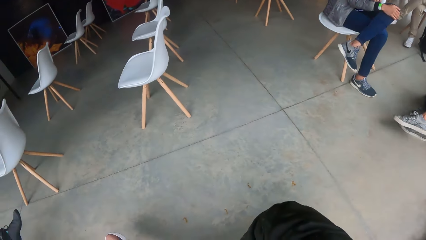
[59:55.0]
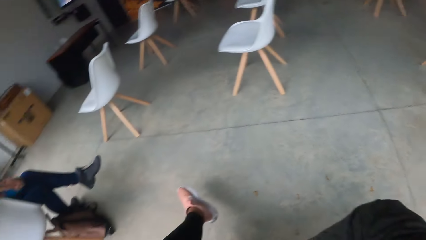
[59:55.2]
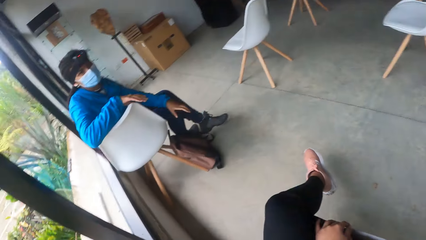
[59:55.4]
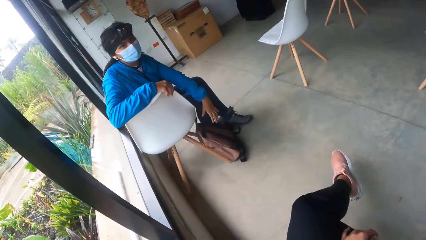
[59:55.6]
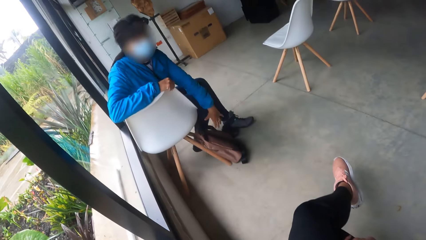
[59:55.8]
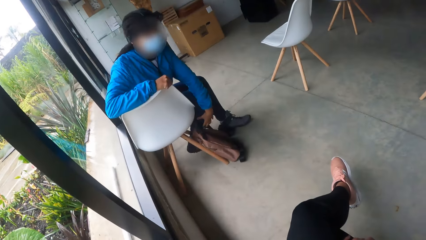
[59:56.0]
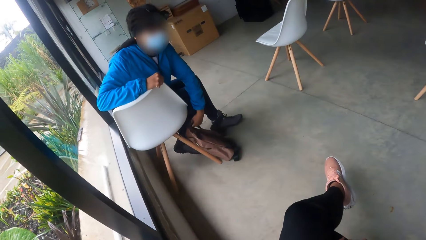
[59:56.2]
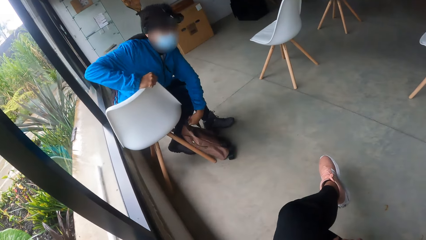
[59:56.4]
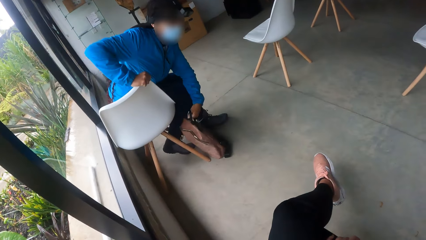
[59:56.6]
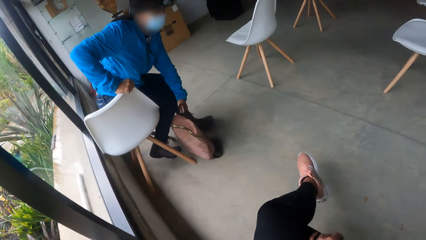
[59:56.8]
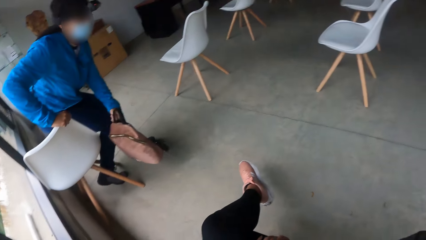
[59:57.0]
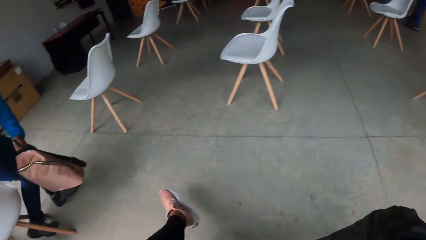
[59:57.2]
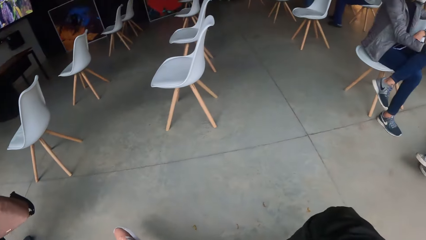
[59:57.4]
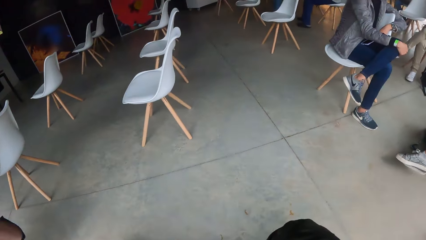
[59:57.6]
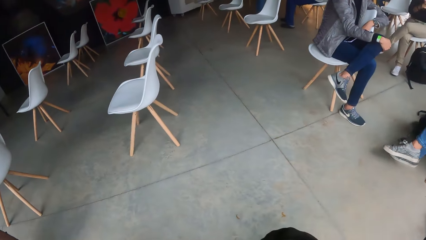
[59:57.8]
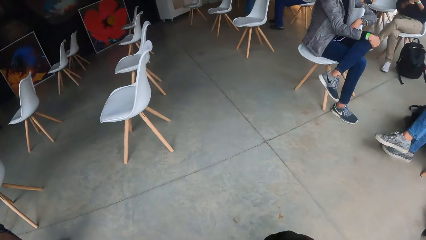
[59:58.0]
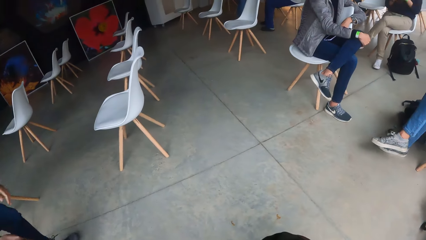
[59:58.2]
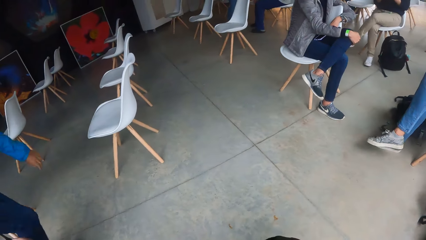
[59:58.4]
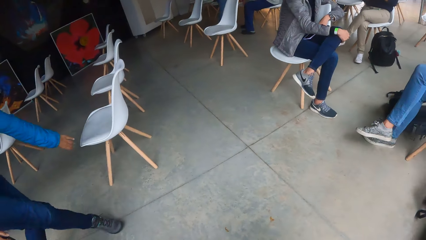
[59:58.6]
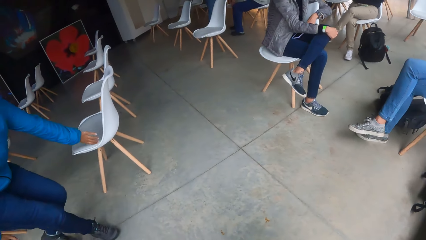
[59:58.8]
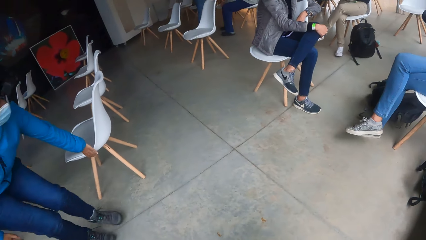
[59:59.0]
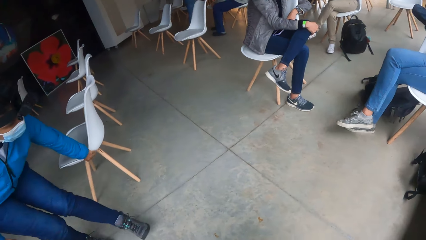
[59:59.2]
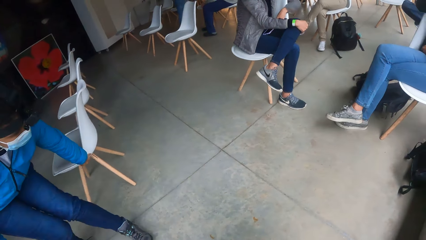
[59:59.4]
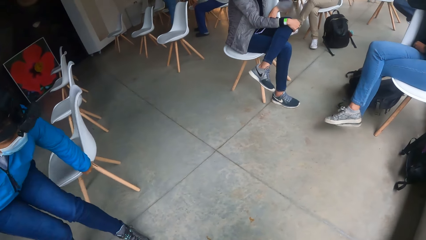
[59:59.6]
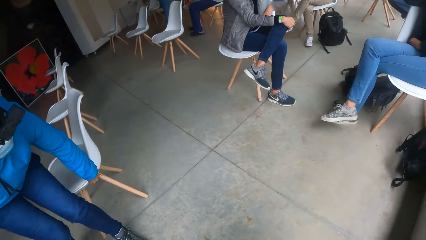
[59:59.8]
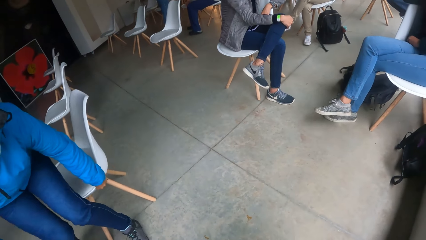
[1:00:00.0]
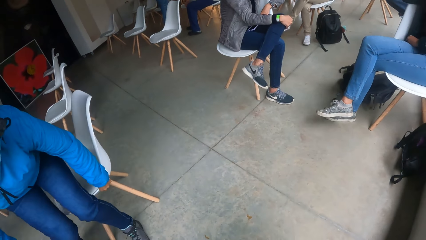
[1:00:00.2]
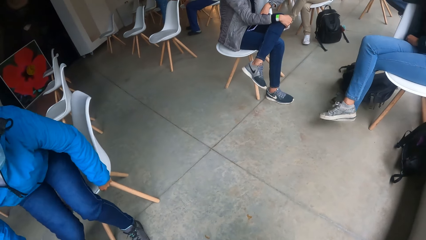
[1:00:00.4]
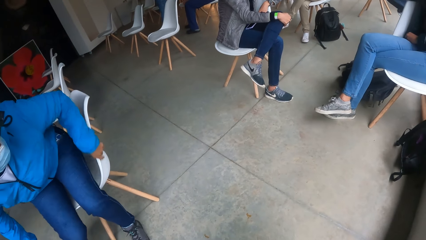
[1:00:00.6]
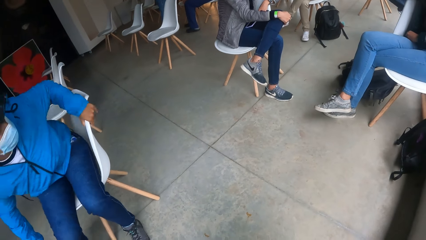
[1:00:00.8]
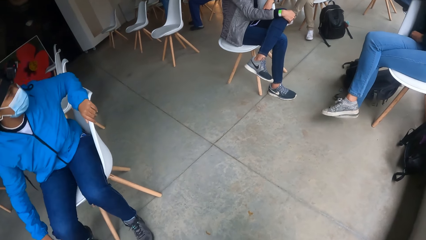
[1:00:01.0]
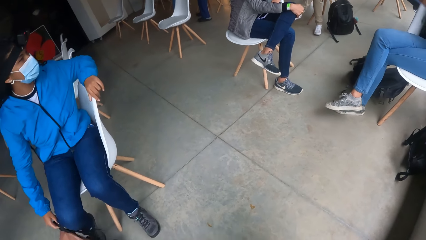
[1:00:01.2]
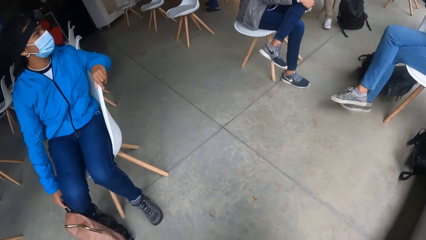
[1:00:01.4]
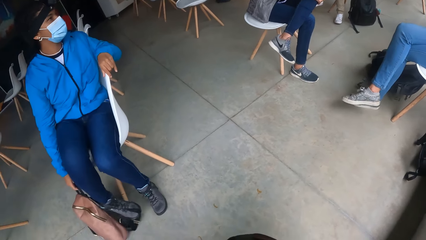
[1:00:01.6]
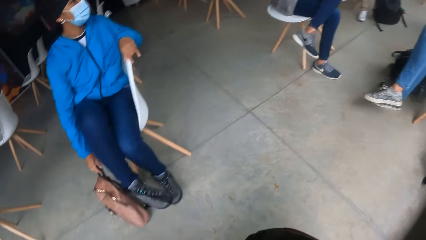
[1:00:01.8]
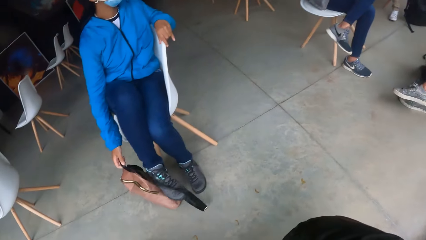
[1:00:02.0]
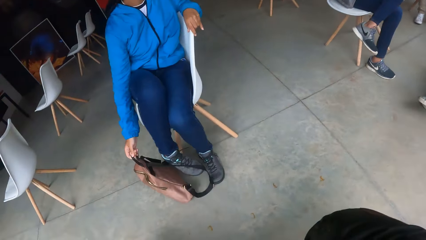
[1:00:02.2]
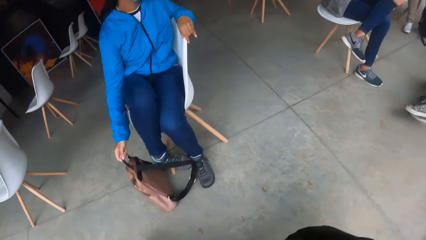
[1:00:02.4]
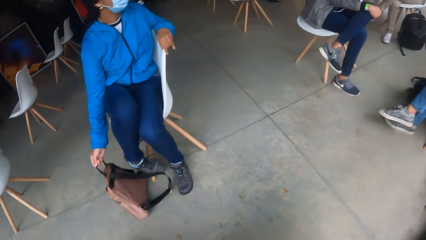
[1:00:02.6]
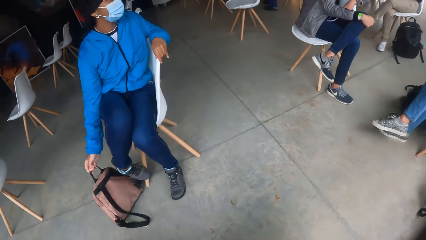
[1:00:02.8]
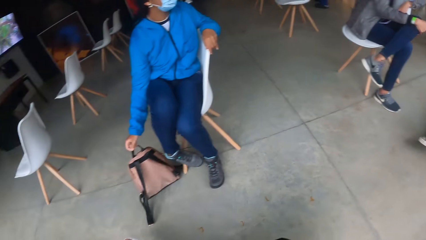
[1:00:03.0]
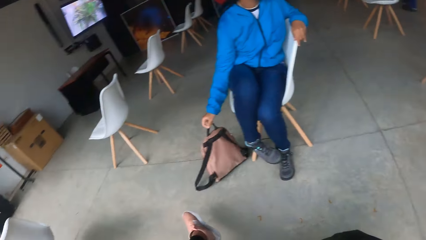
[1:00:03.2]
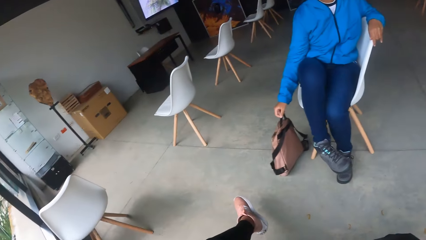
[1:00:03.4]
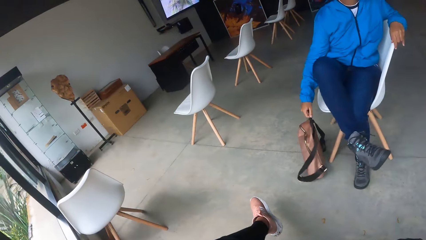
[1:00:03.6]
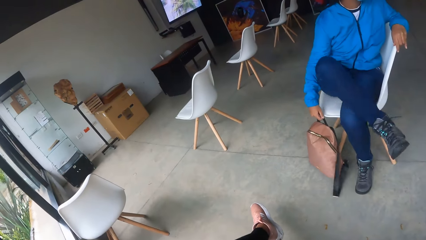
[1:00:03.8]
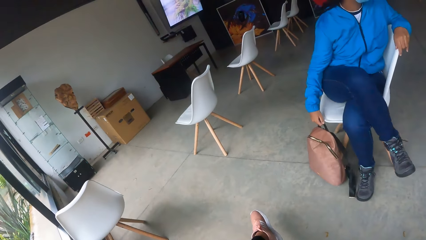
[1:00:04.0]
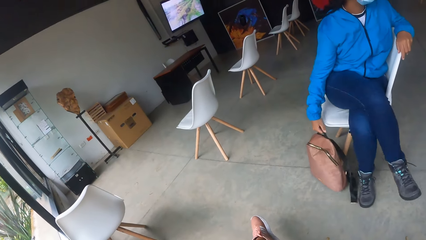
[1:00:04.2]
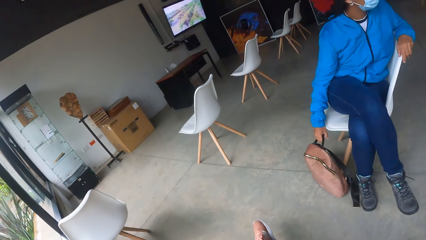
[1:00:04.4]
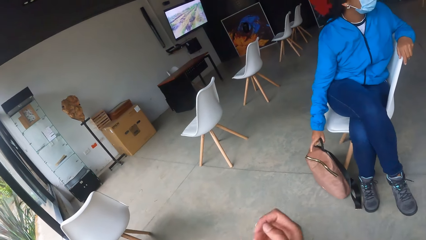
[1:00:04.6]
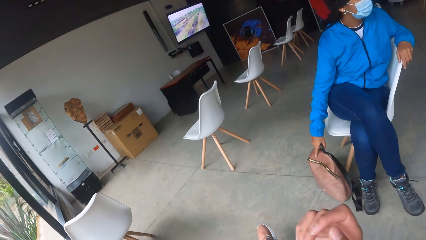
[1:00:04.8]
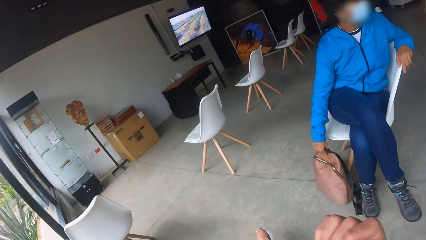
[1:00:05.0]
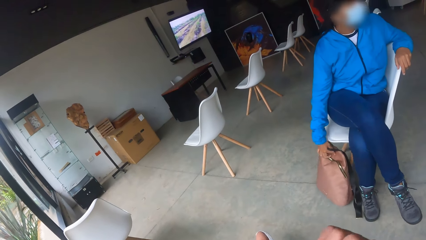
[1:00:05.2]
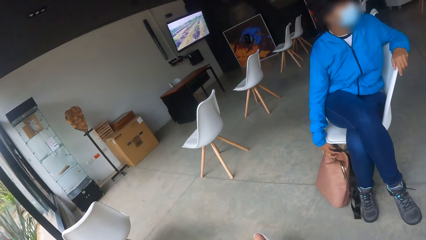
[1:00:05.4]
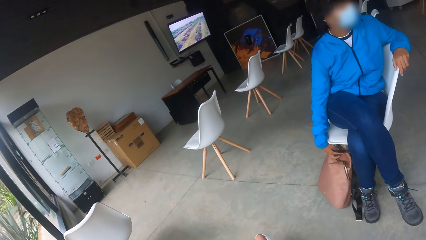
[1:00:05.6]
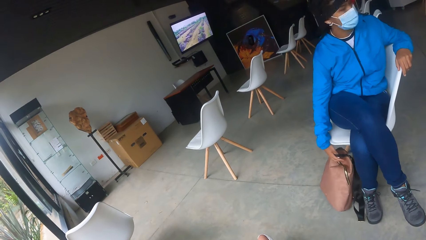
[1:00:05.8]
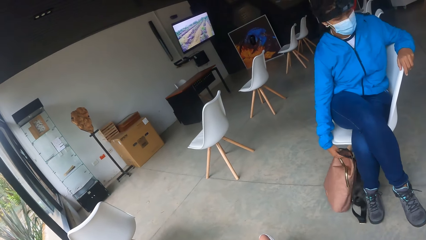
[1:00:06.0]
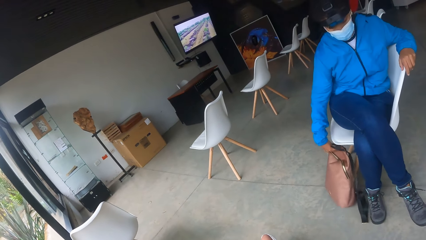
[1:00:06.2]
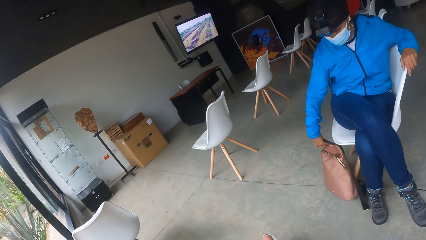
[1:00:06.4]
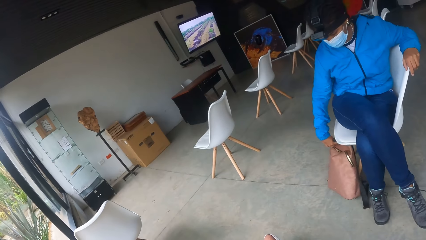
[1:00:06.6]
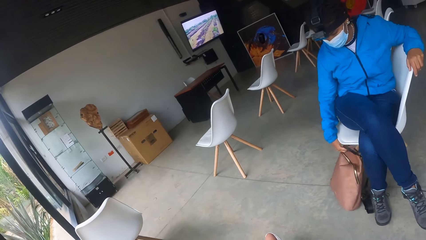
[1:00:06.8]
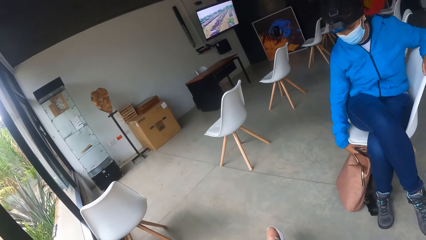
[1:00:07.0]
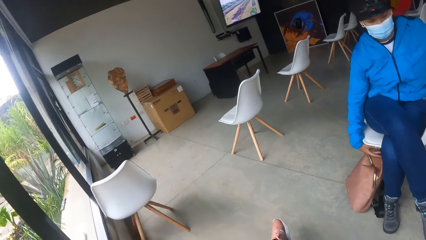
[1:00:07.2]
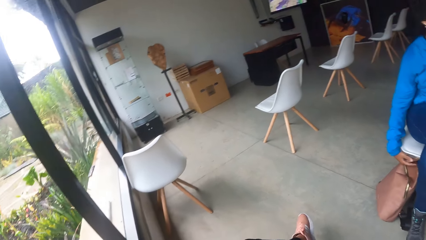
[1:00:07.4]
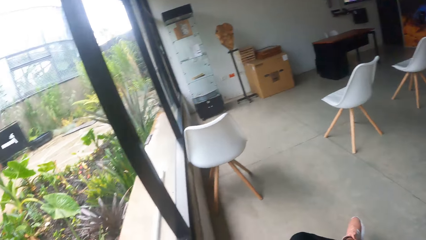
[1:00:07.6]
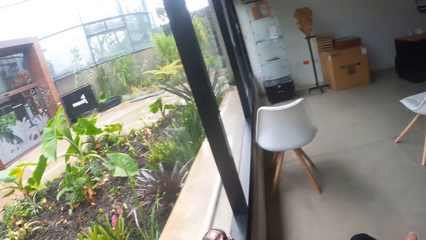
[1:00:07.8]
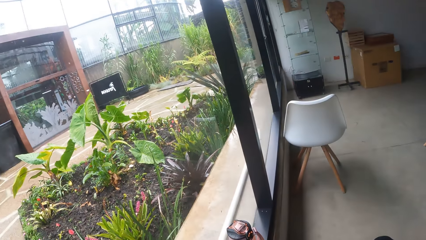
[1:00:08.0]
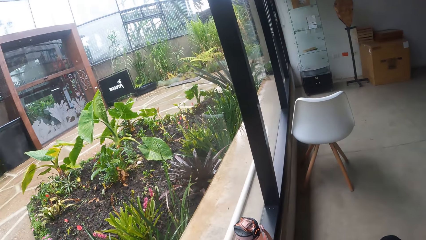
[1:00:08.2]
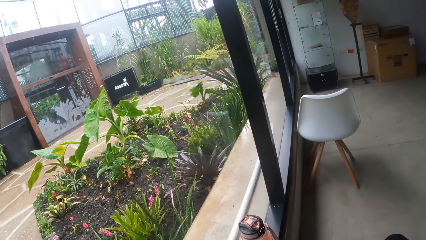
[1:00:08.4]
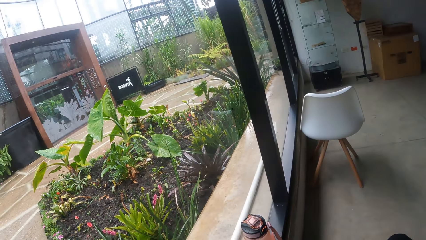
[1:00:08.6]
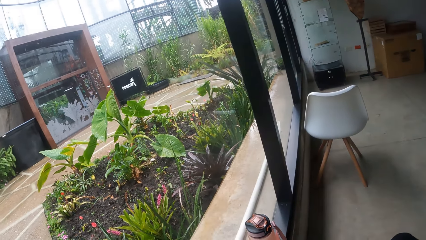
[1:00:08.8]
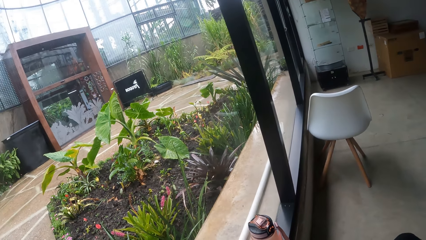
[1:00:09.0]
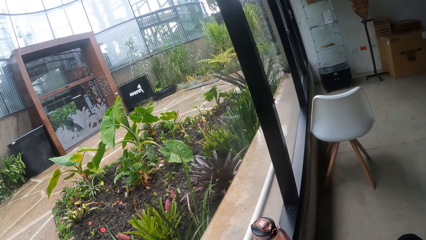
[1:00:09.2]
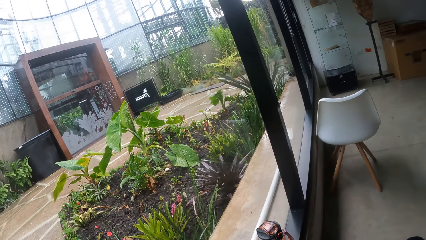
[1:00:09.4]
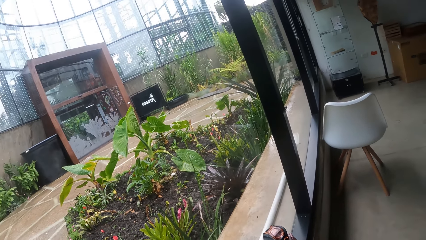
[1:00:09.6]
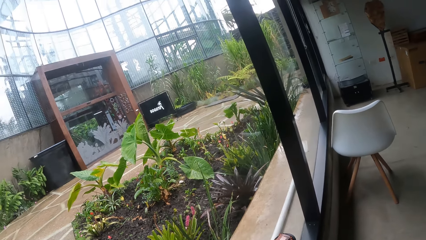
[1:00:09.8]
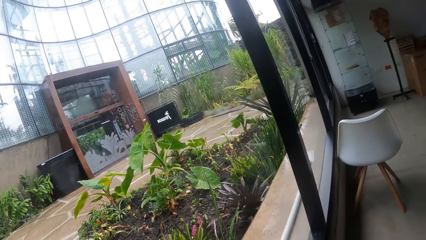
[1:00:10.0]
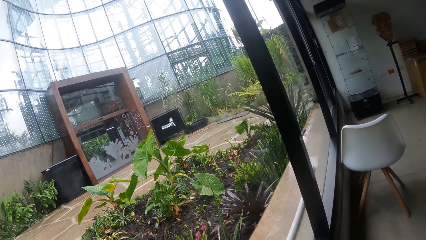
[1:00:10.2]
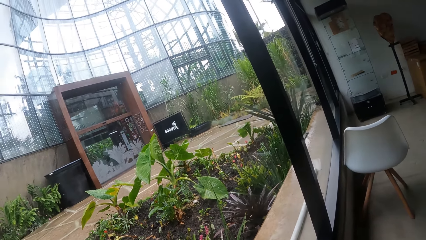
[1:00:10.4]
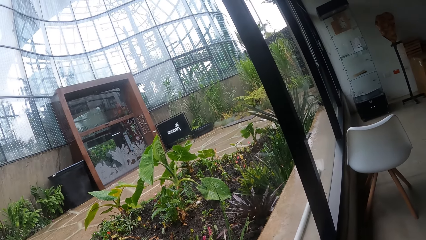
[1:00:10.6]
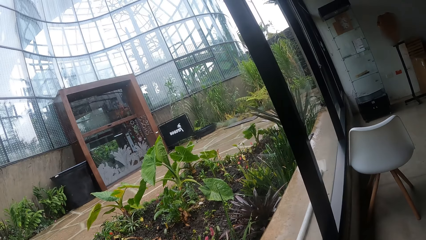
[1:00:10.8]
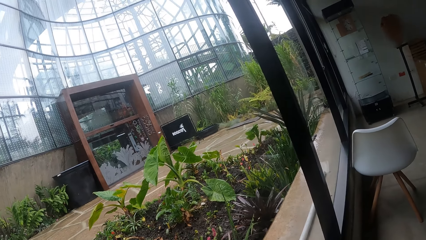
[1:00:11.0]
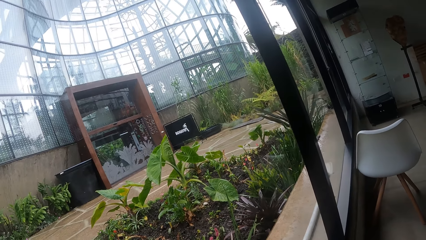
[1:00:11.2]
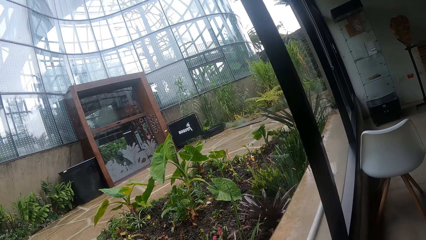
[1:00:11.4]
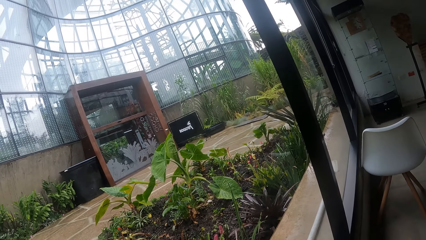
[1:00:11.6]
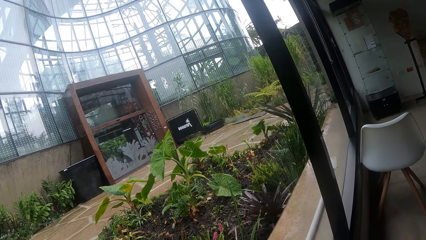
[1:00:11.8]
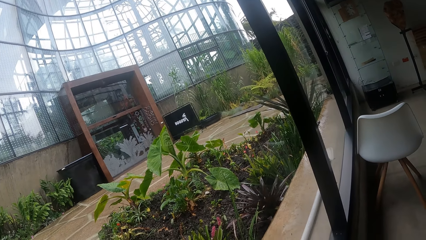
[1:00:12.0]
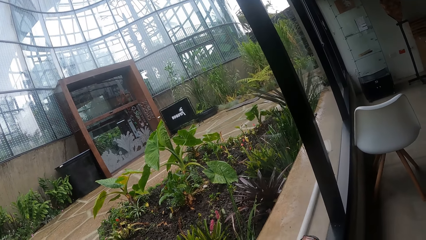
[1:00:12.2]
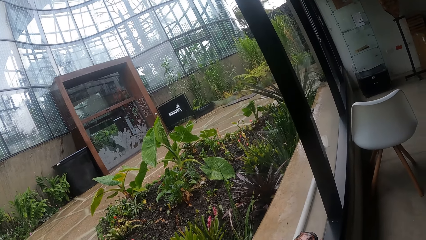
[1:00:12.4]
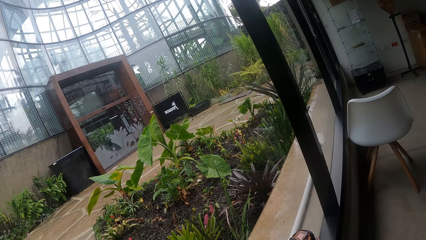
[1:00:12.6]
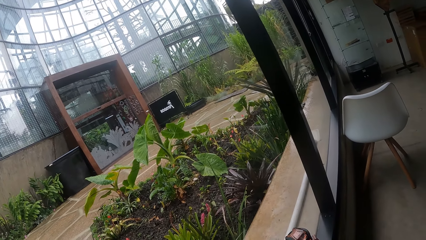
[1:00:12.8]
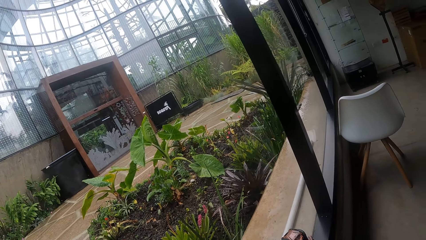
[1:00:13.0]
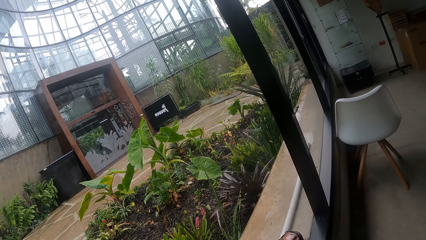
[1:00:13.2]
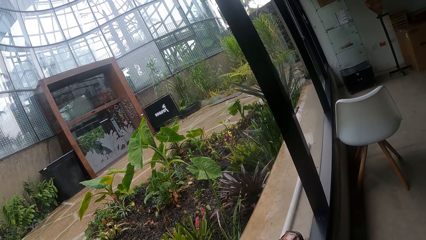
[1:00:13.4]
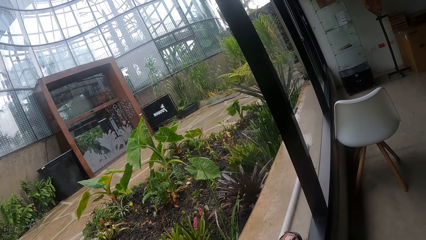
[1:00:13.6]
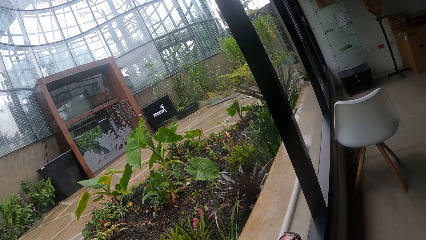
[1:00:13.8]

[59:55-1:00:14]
A woman swings her right leg. The camera wearer turns to another woman. The second woman shifts the sitting position. The second woman stands from the chair and picks up a backpack on the floor with her left hand. The camera wearer looks around. The first woman swings her right leg. The second woman drags the chair on the floor with her left hand. She sits on the chair. A third woman swings her left leg. The second woman drops the backpack on the floor with her right hand. She crosses both legs. The camera wearer looks through the window.
